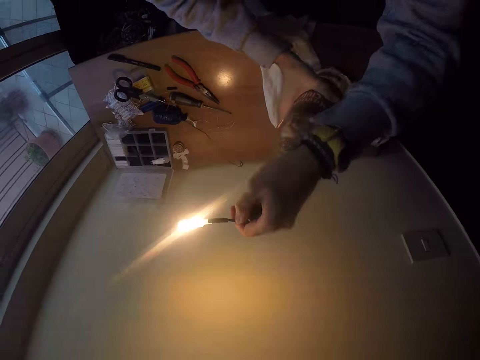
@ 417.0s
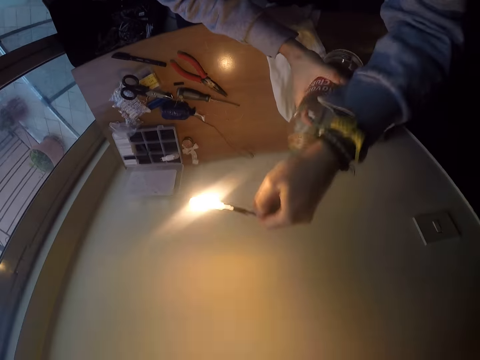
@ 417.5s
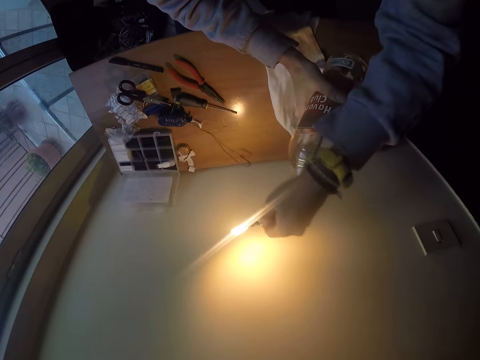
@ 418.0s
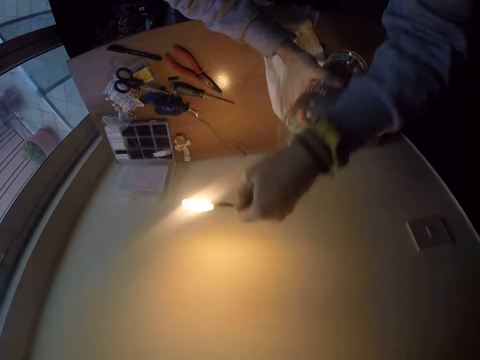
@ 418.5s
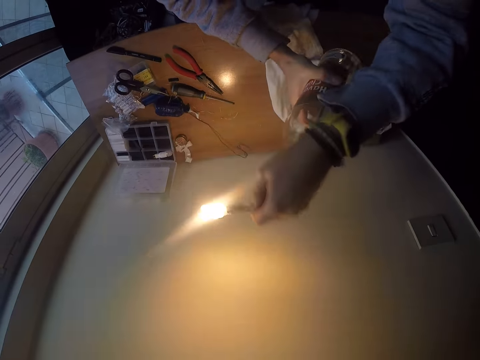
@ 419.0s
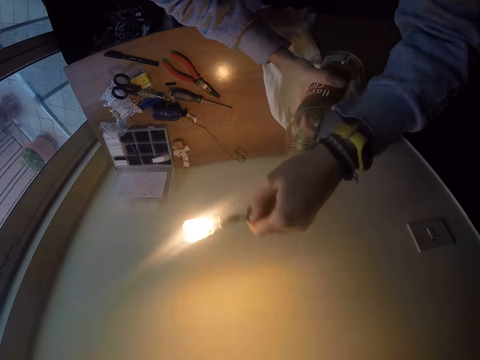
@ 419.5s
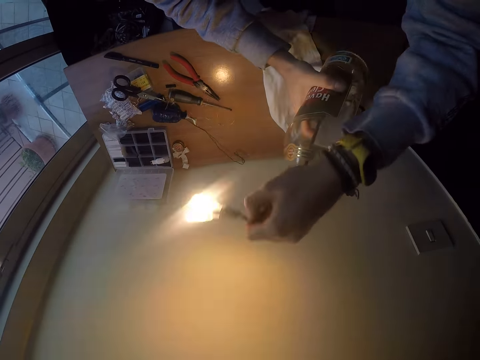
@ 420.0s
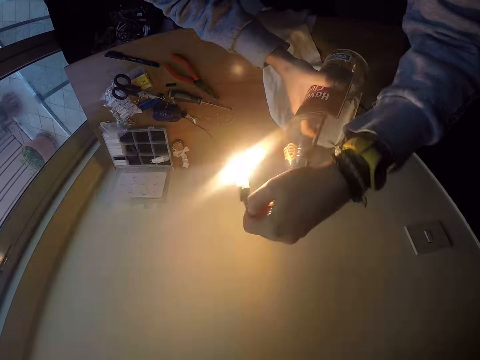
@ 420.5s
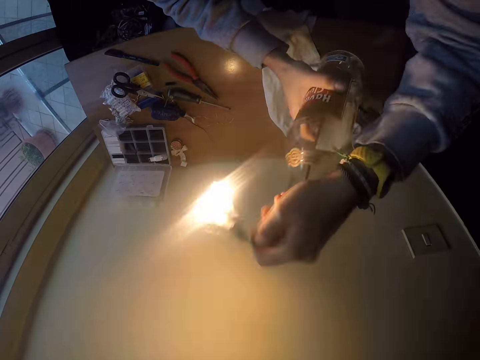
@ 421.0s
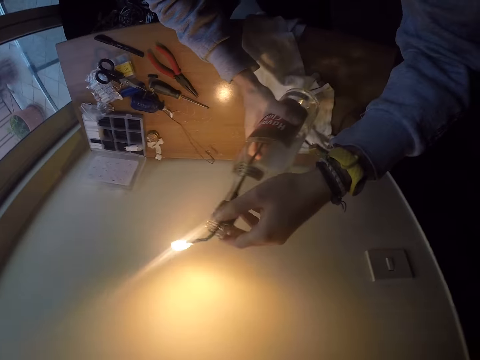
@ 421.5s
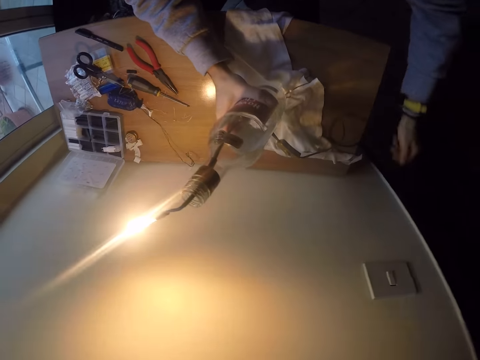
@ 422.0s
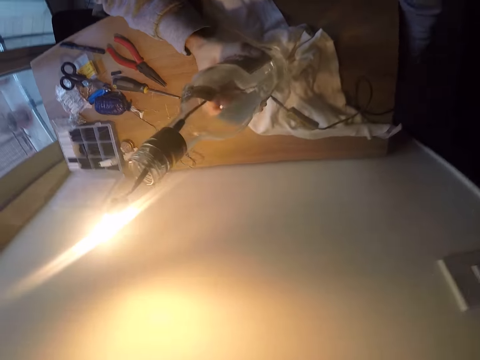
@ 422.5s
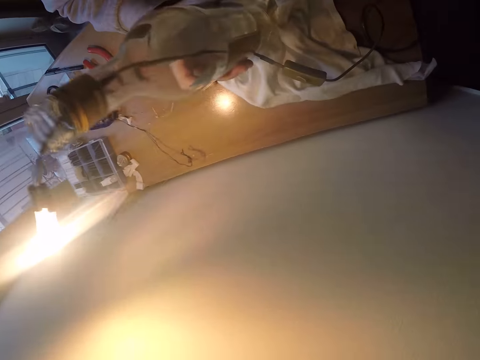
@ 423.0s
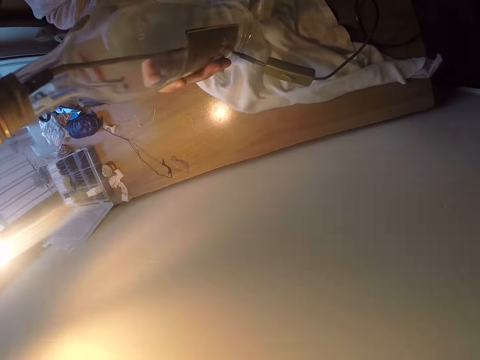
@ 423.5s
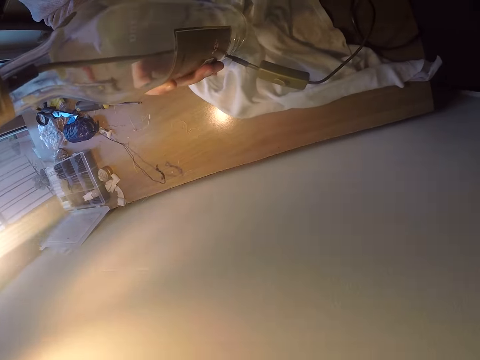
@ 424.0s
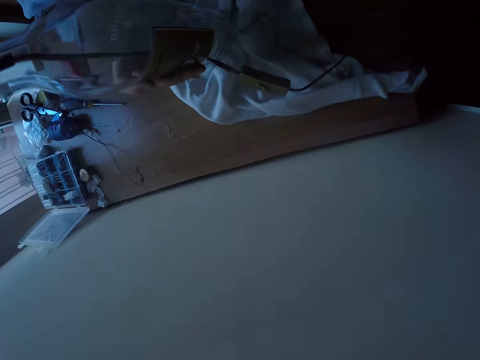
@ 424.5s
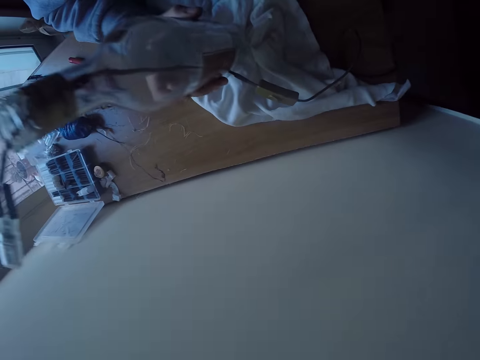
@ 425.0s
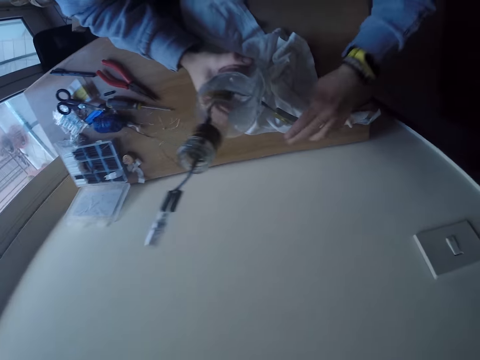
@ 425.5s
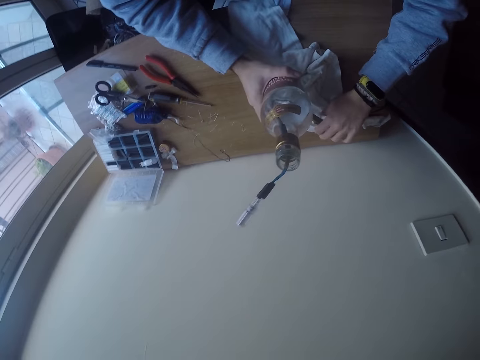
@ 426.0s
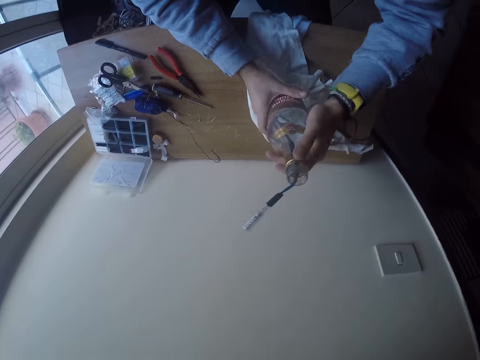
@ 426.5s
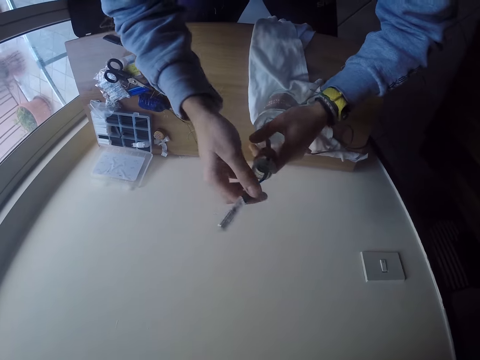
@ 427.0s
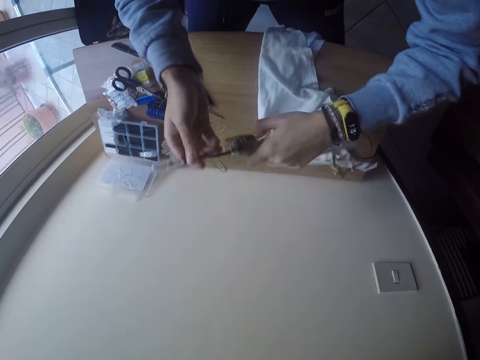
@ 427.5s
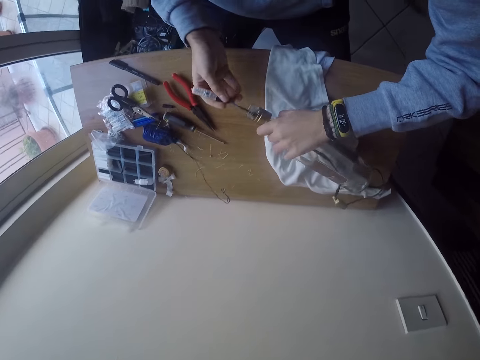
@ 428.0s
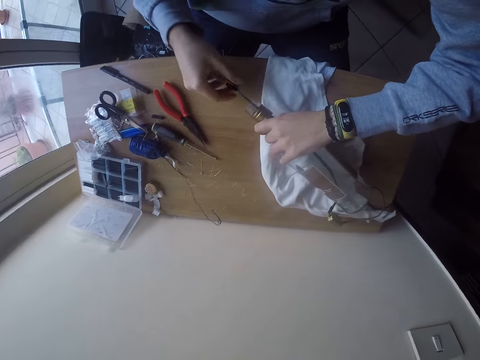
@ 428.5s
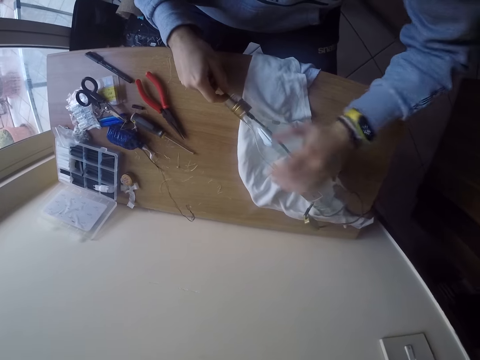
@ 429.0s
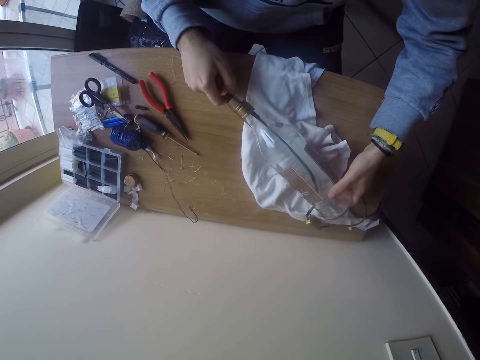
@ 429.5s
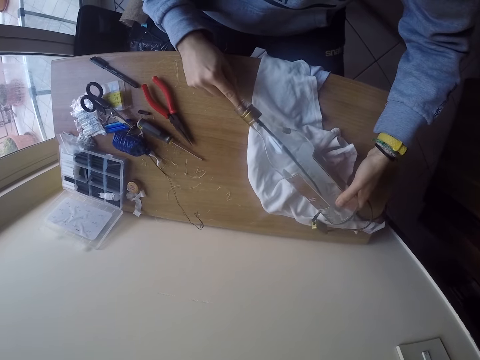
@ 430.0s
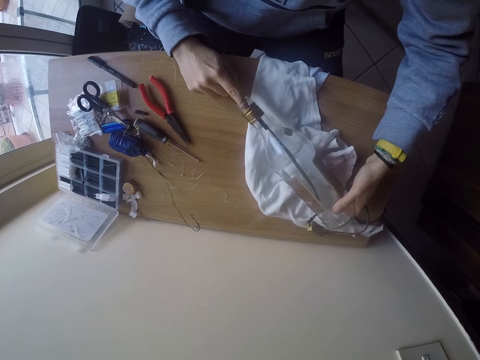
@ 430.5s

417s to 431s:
The camera wearer holds the bottle on the table with his right hand. He shakes a light. He touches under the table. He holds the switch with his left hand. He switches the switch. He holds the bottle on the table with his left hand. He holds the bulb connector in the bottle with his right hand. He places the bottle on the table with his left hand and pushes the bulb connector into the bottle with his right hand.

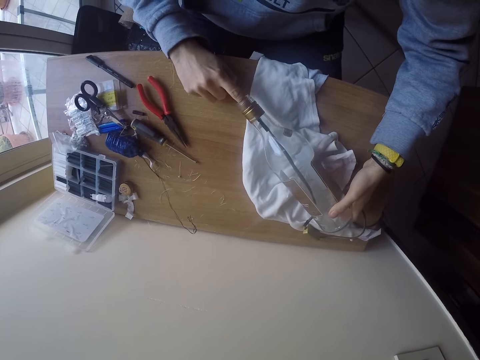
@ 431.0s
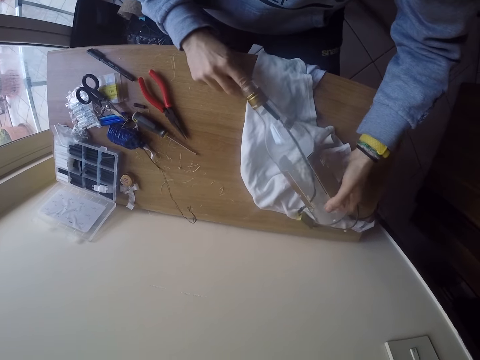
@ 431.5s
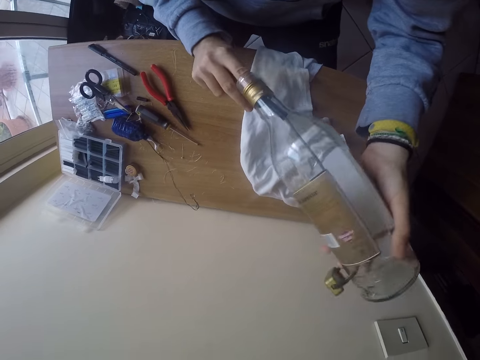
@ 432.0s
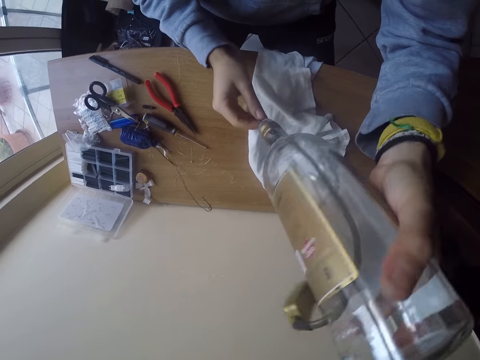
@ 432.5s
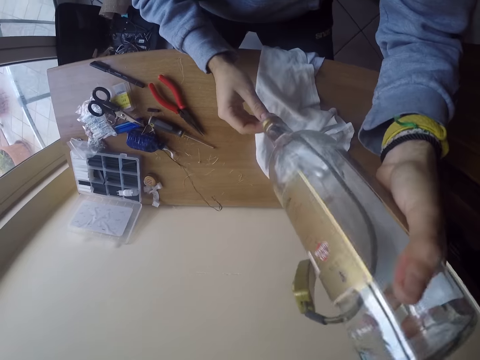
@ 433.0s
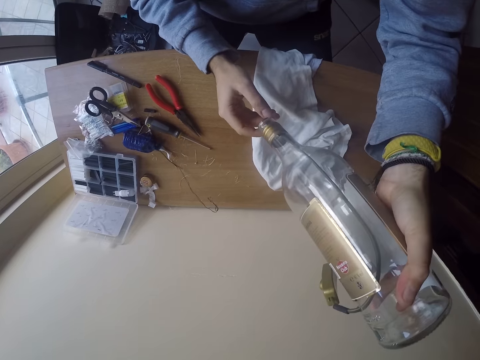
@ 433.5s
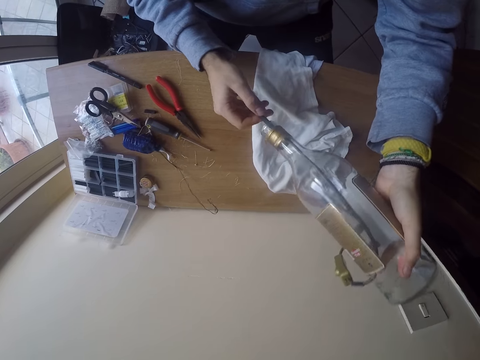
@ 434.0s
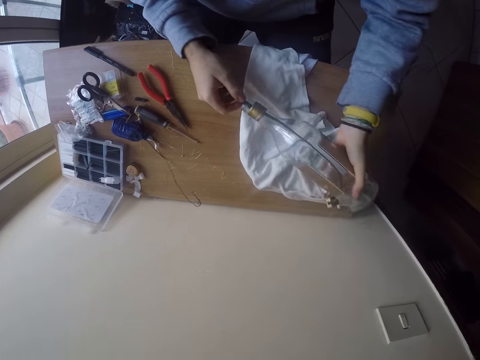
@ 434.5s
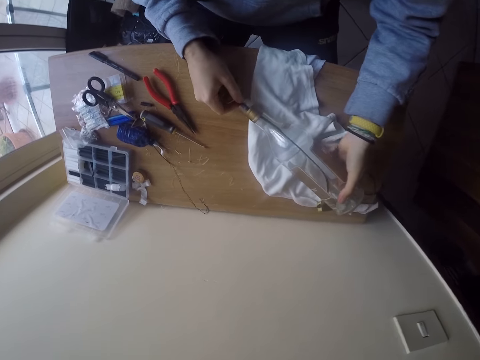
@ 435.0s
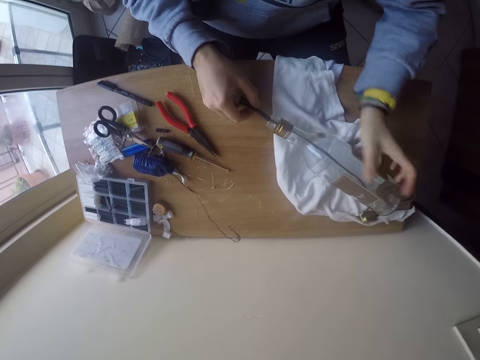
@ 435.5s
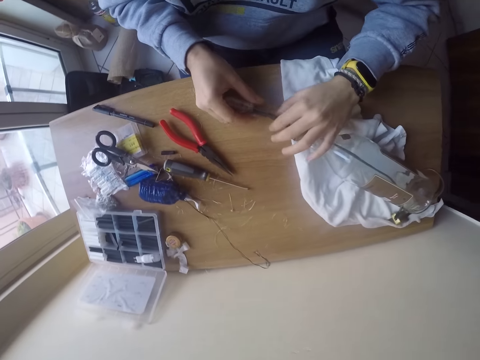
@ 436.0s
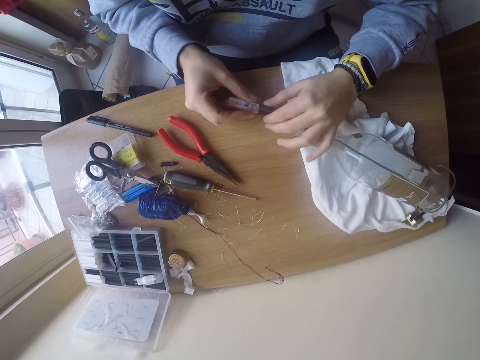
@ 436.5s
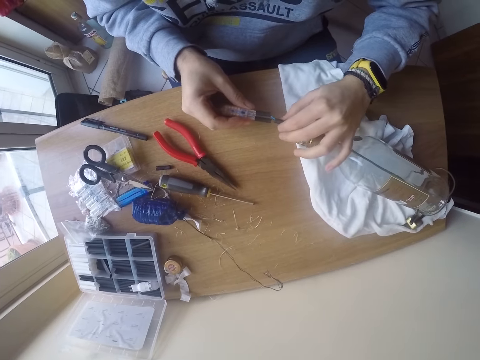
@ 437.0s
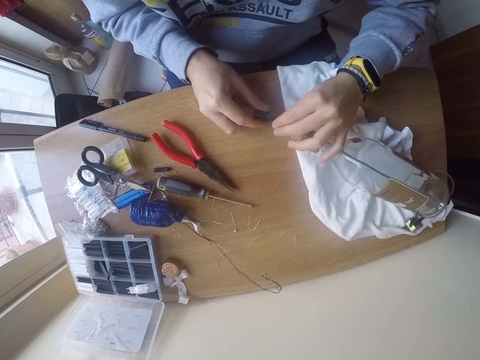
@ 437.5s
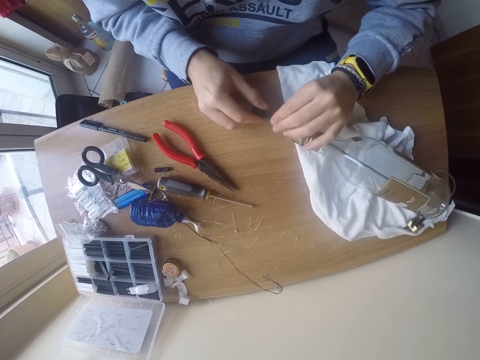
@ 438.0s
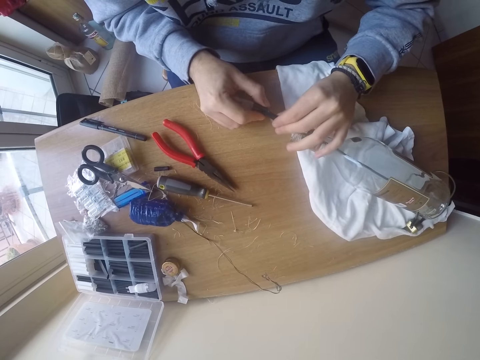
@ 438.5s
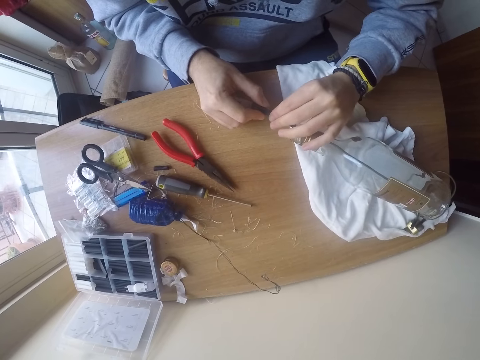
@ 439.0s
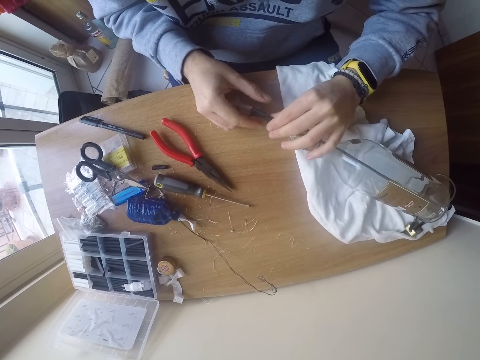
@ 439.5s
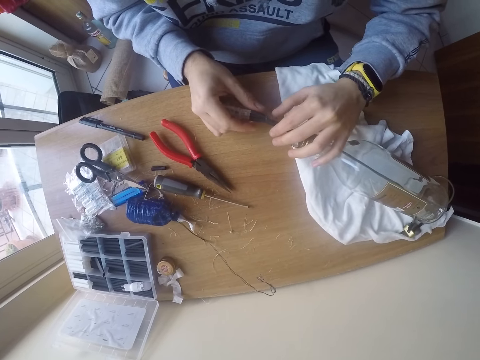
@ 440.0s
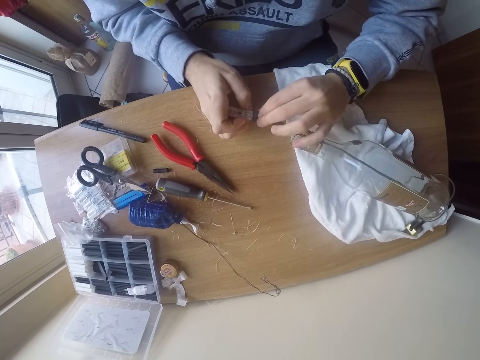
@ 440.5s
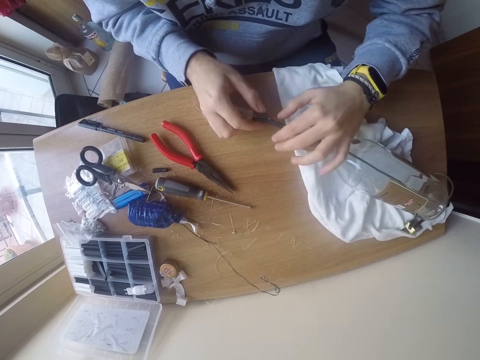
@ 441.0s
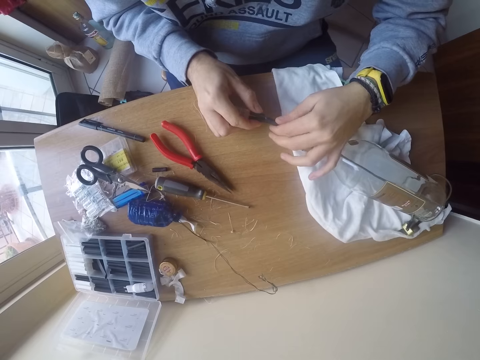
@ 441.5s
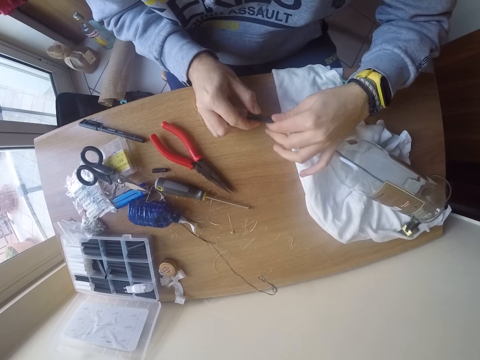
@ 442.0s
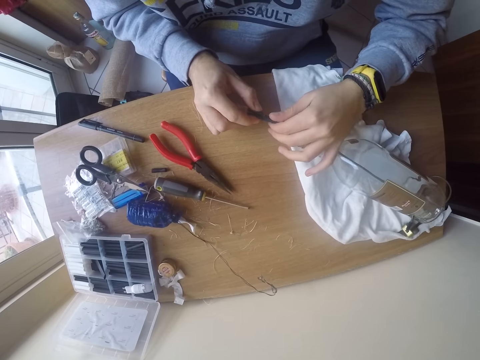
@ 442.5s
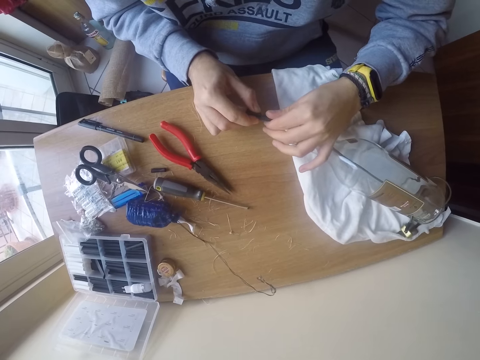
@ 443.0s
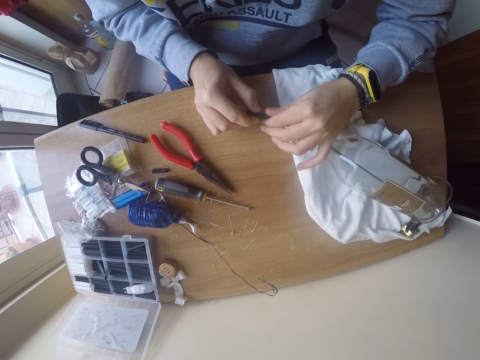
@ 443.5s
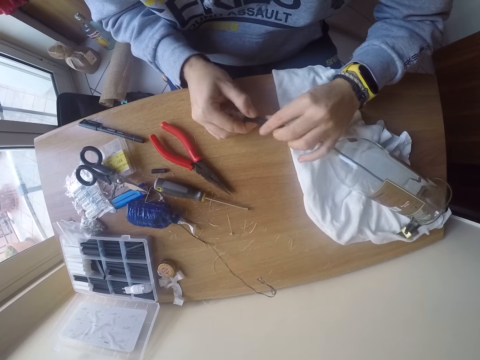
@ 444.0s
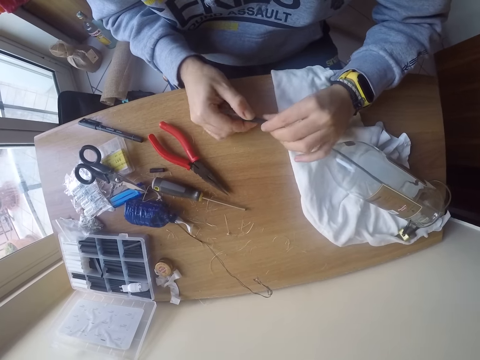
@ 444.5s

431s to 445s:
The camera wearer adjusts a wire on the bottle. She lifts the bottle with her left hand. She holds the bottle. She puts the bottle down. She inserts the bulb into the bulb connector with both hands. She adjusts the connector.
